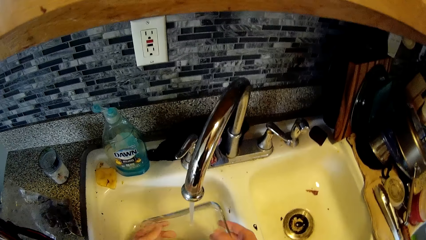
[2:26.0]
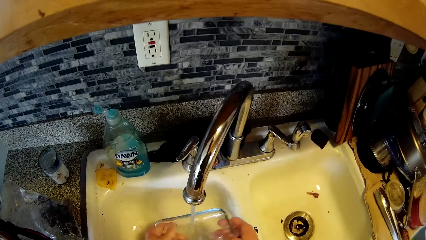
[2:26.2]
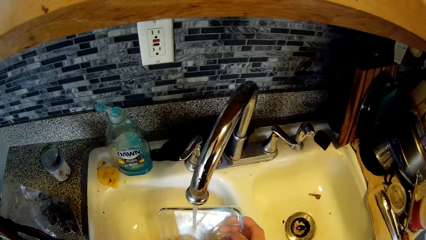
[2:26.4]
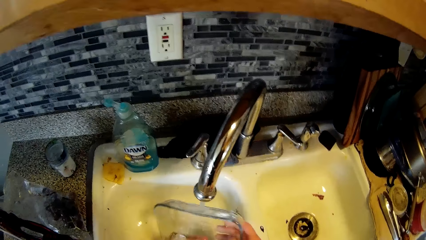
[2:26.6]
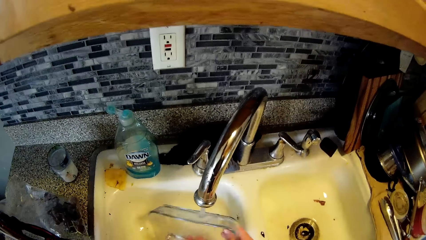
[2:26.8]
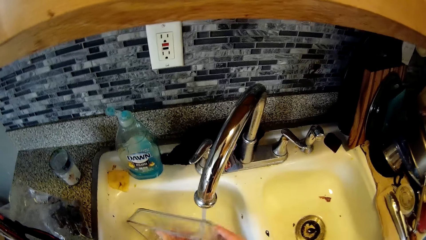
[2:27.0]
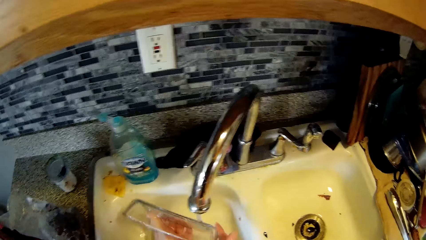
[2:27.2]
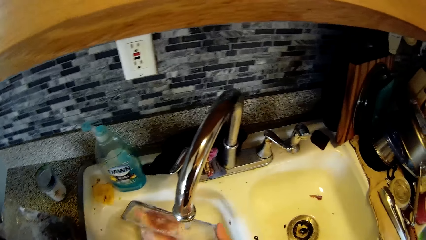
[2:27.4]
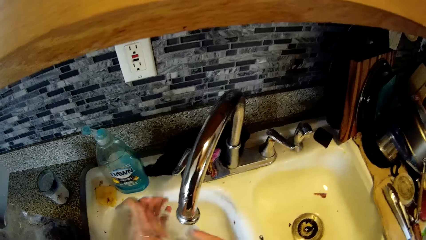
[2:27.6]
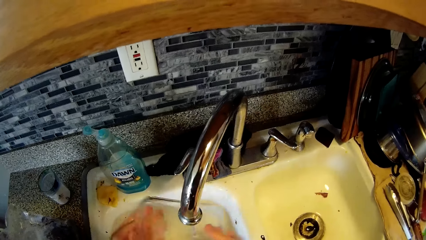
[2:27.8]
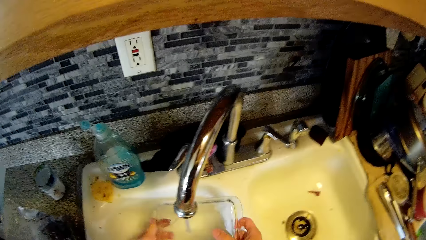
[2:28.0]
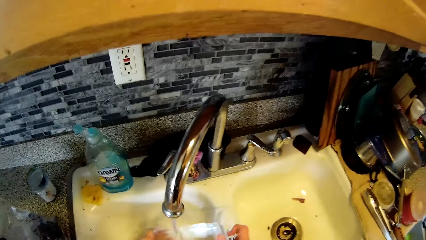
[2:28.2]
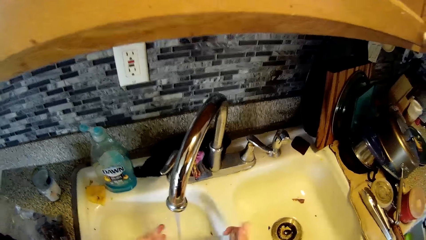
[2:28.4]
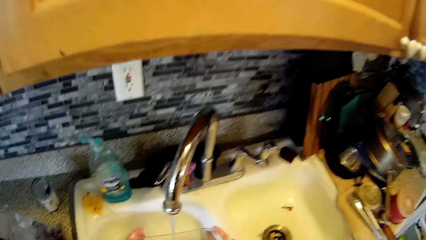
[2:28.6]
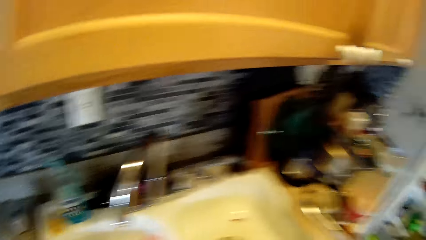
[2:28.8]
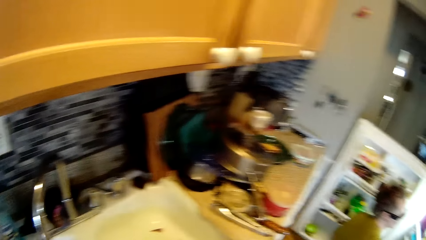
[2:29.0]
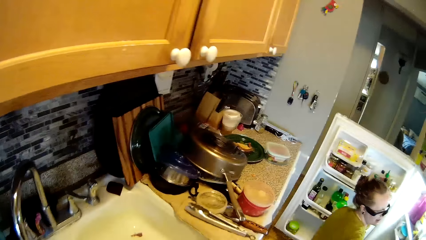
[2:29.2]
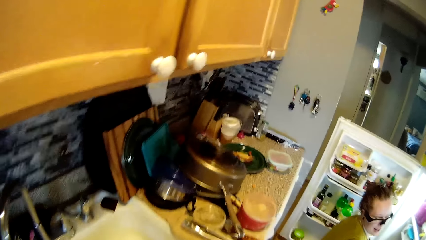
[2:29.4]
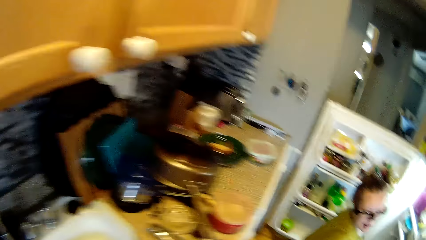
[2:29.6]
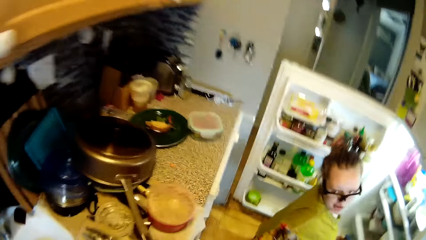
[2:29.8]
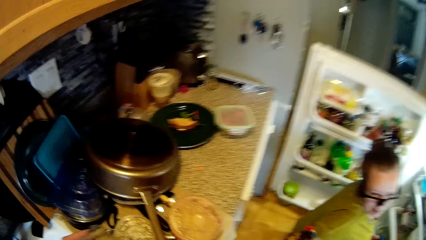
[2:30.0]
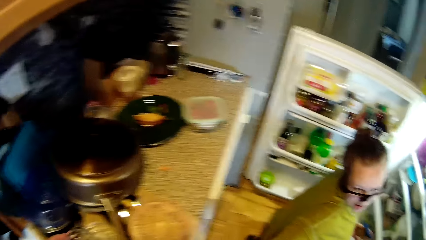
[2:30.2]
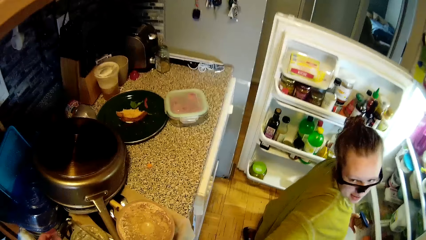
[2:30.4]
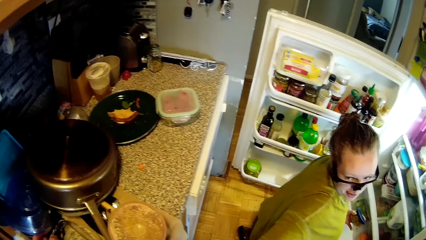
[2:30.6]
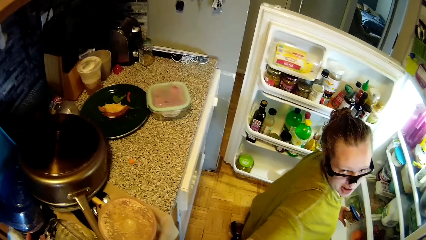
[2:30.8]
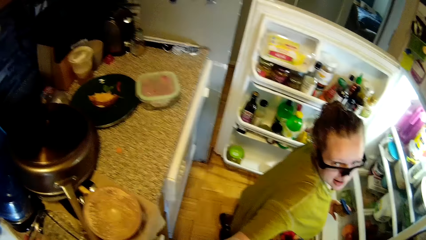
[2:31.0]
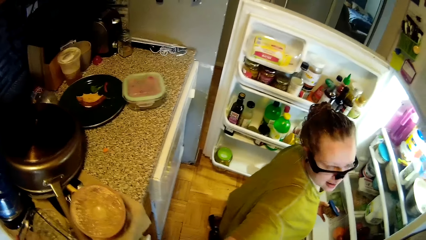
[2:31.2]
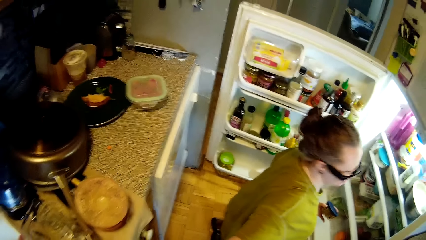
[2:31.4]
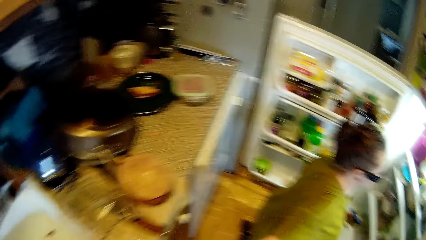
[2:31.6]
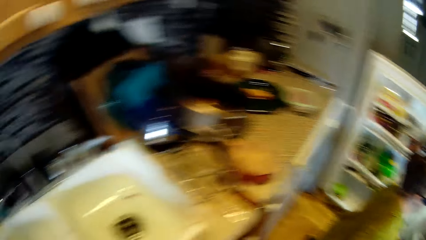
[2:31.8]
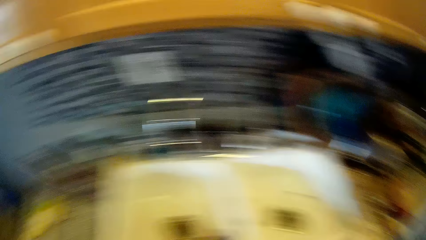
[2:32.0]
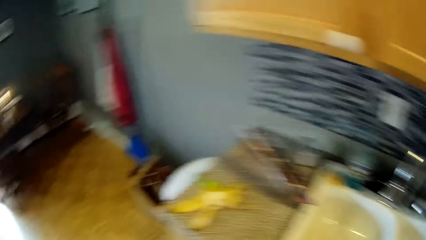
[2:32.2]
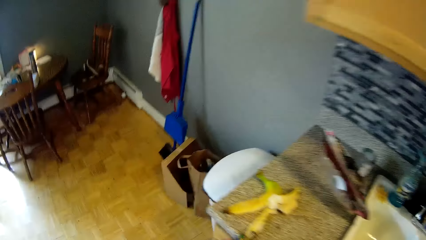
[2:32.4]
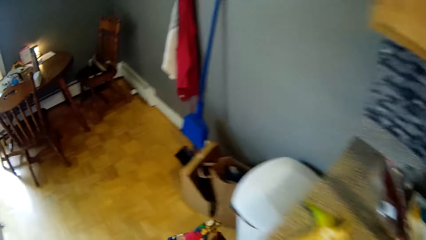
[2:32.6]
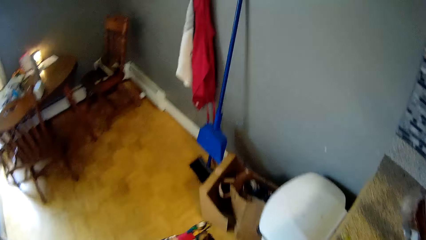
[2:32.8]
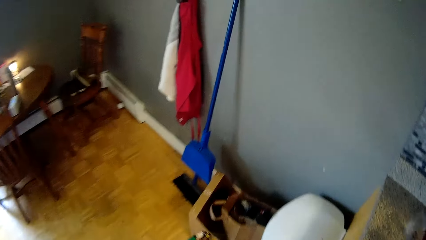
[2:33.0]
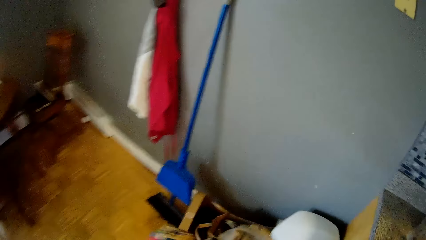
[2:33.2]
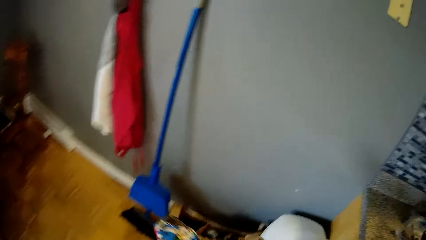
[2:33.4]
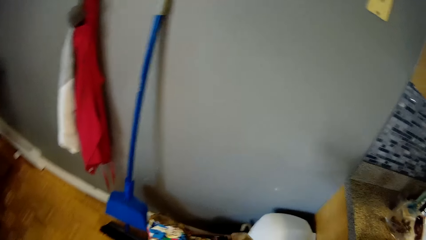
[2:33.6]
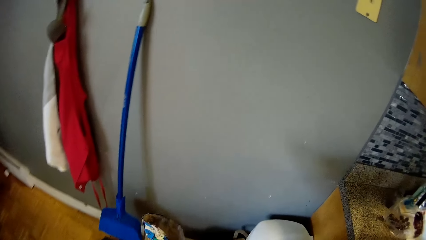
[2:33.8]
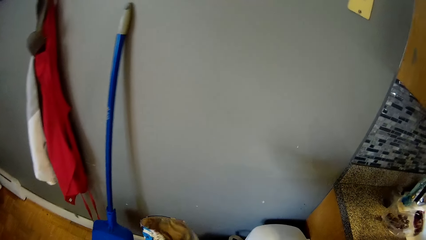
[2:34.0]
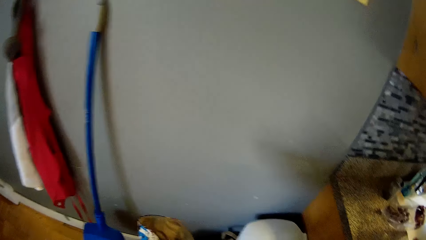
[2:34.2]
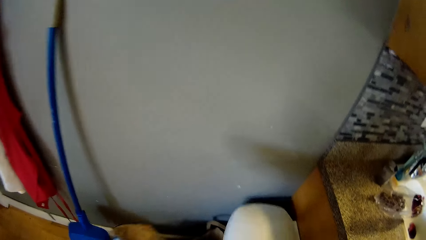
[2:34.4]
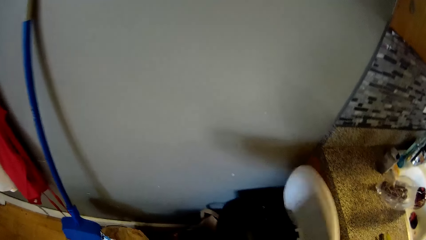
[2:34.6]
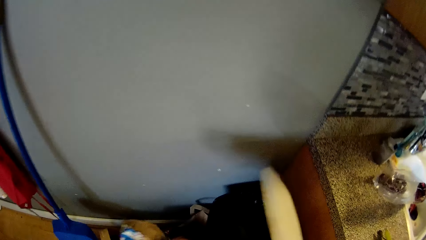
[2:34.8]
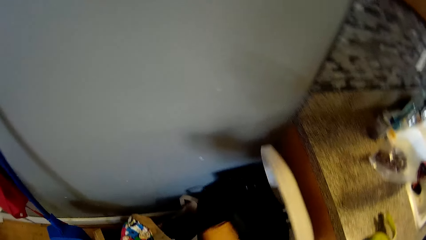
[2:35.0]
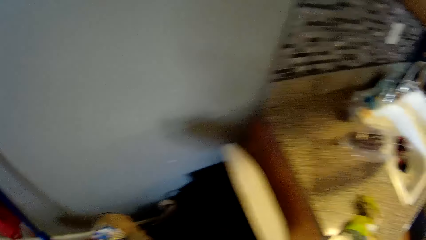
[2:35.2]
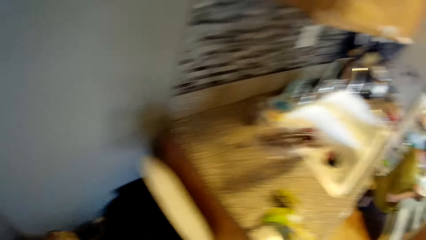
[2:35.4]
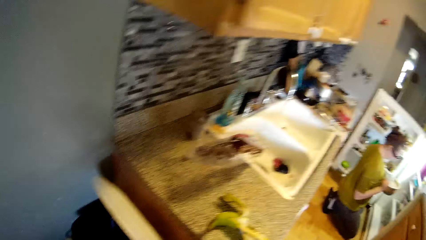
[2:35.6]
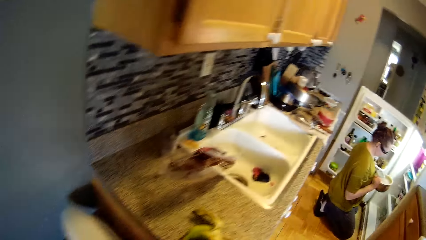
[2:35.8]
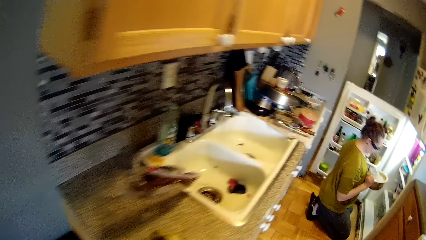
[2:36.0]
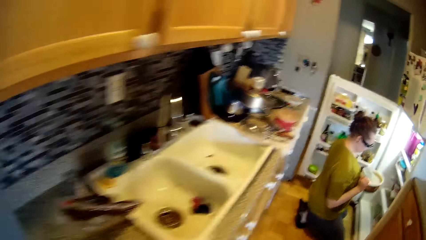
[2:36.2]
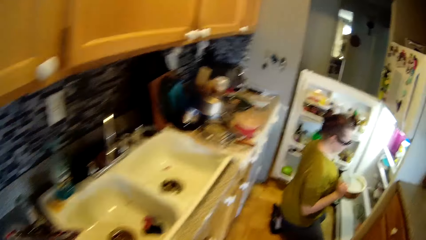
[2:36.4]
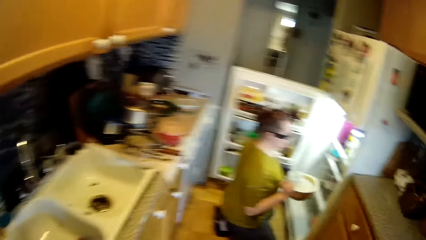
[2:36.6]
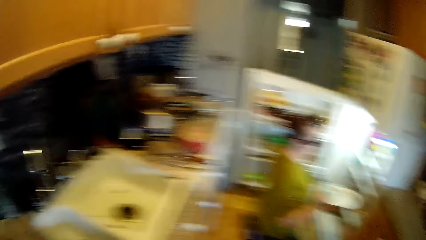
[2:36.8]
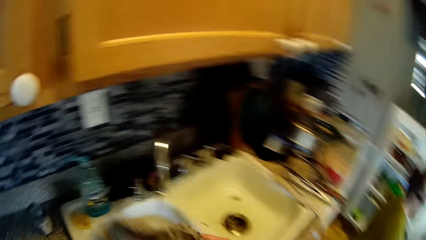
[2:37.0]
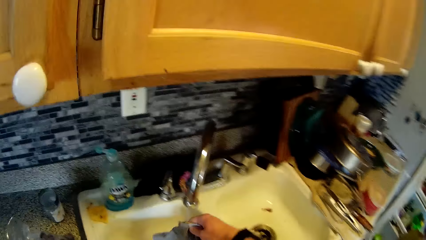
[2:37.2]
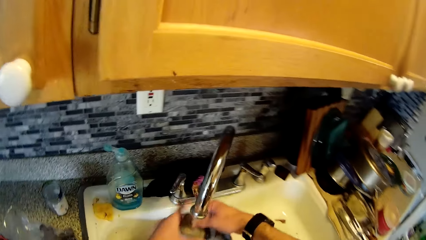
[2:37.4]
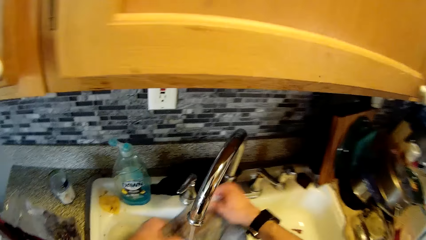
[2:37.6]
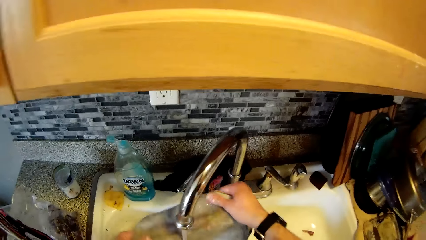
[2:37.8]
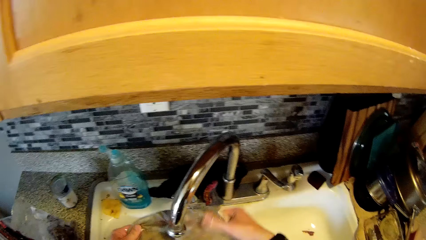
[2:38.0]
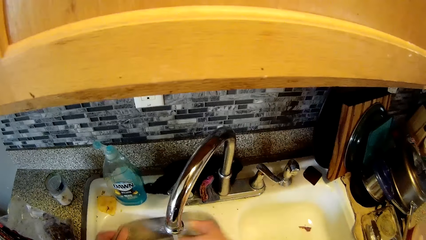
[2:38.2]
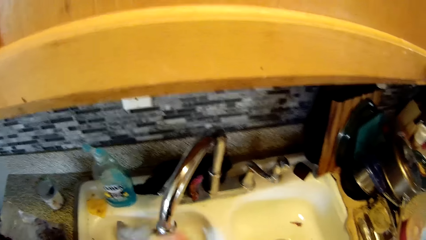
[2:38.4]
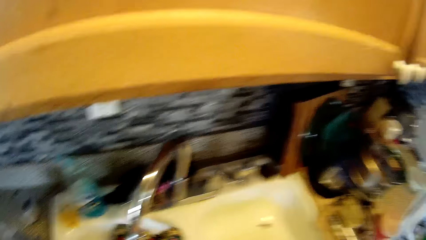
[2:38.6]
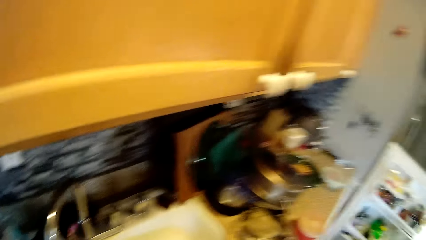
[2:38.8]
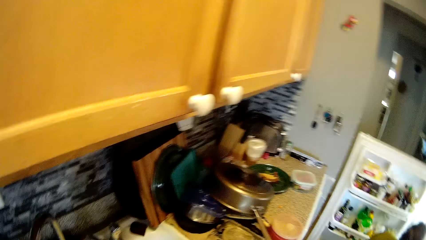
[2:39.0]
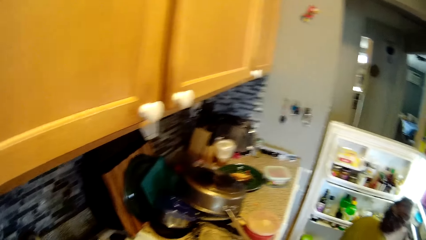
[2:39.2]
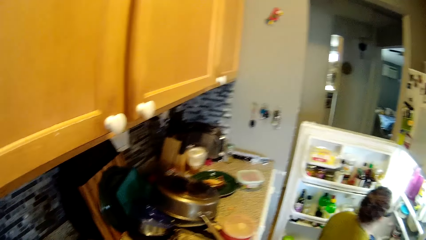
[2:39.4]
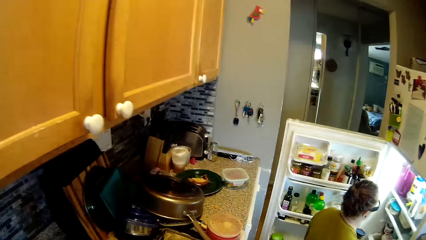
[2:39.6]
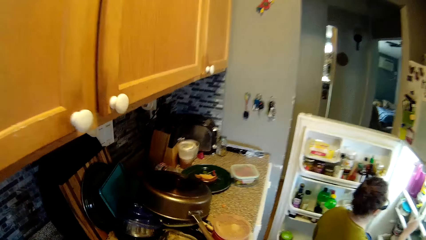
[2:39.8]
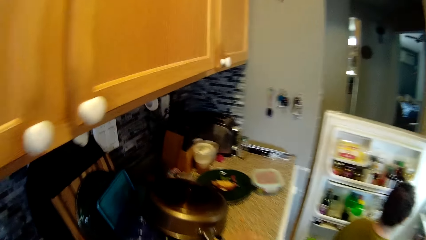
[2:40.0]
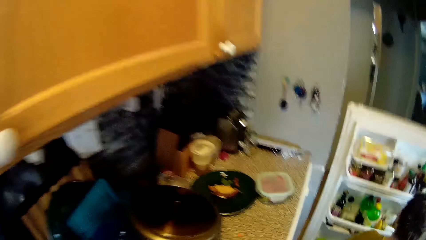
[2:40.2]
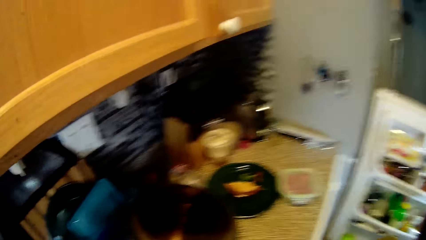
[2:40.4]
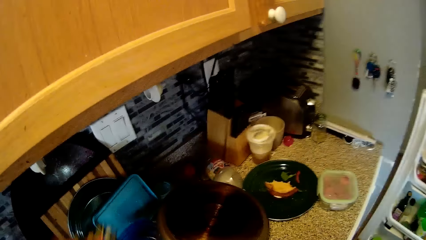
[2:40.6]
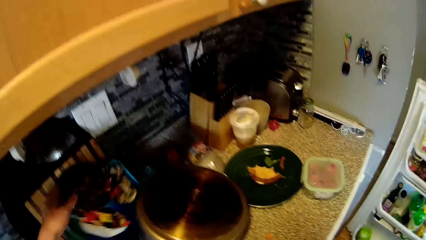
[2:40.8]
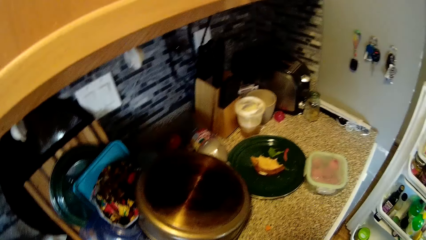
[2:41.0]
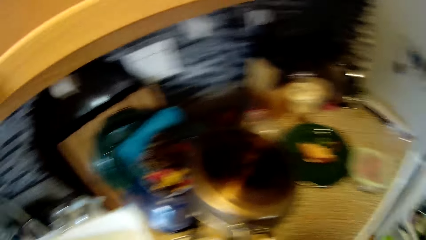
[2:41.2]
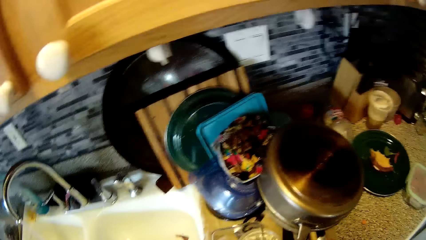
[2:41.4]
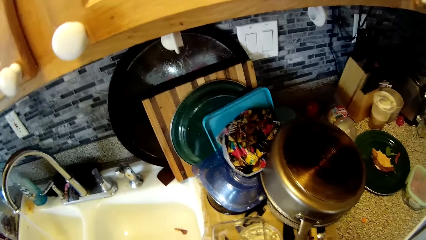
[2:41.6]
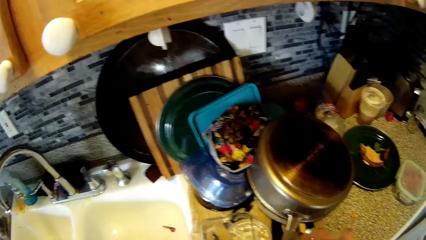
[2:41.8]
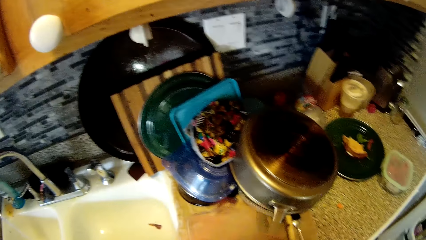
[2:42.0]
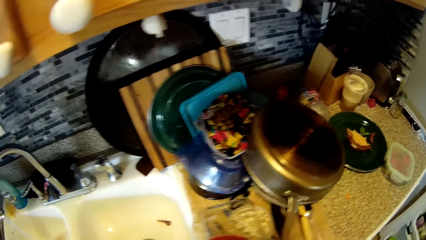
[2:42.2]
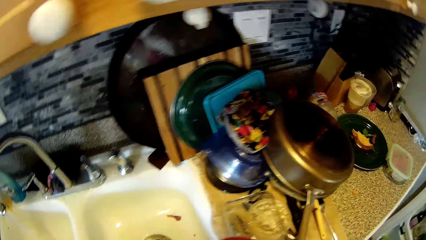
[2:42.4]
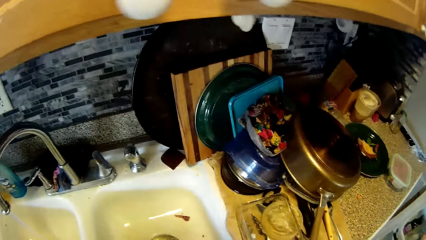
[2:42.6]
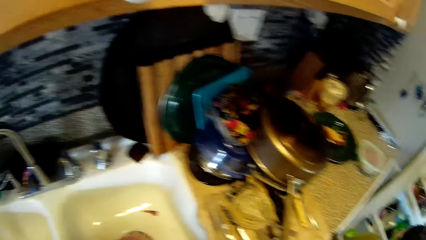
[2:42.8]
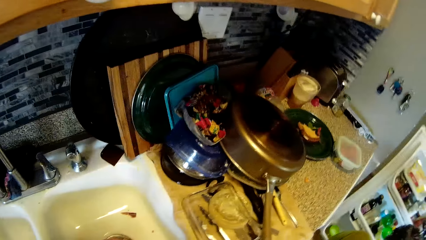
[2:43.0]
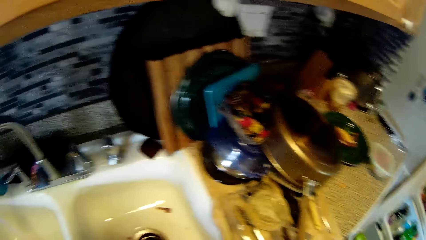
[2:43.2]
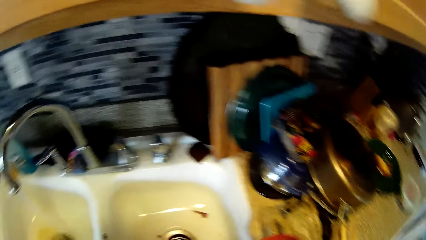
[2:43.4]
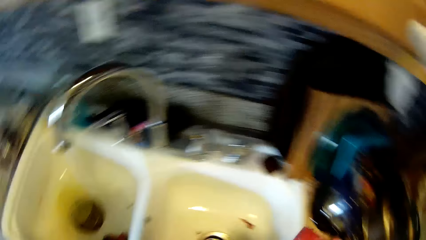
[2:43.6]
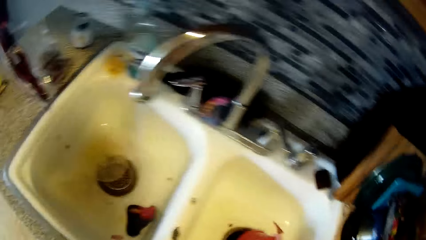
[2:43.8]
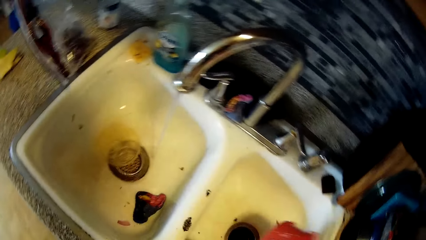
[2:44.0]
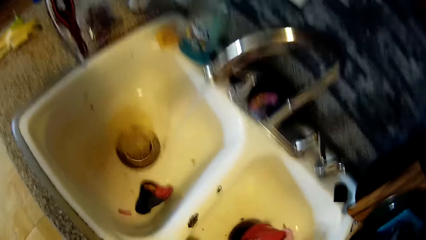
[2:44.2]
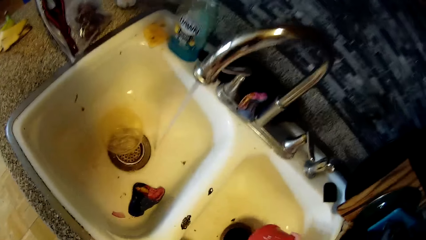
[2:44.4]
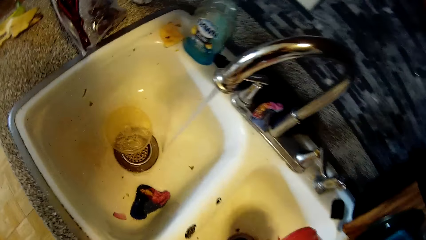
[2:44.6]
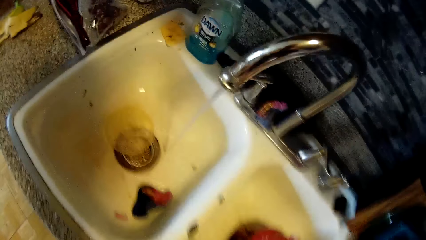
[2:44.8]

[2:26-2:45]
The camera wearer holds the bowl with both hands. He drops the bowl on the cabinet with his left hand. He talks to a woman. He puts dirt on the dustbin. The woman holds a bowl with both hands. The camera wearer washes linen. He holds a rag with both hands. He holds the rag in his left hand. He drops the rag on the cabinet with his left hand.
